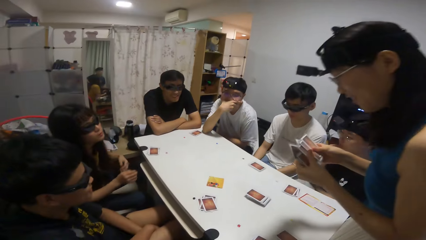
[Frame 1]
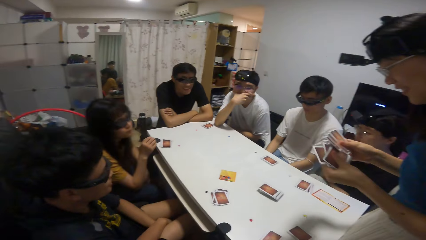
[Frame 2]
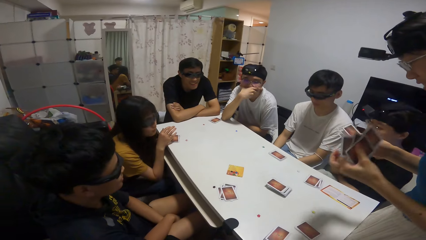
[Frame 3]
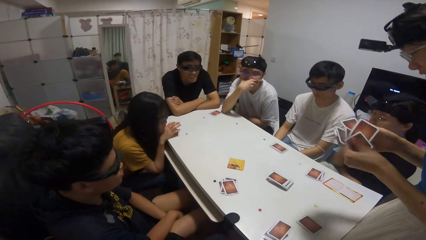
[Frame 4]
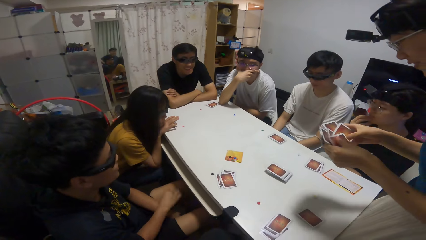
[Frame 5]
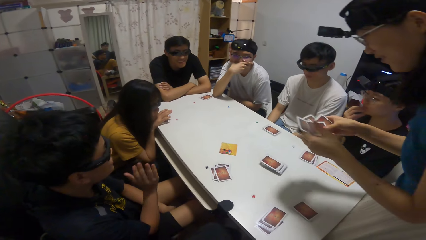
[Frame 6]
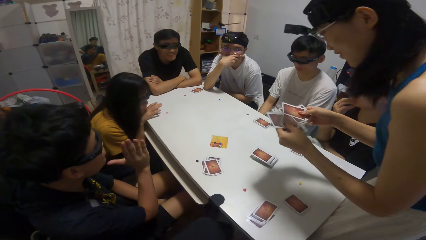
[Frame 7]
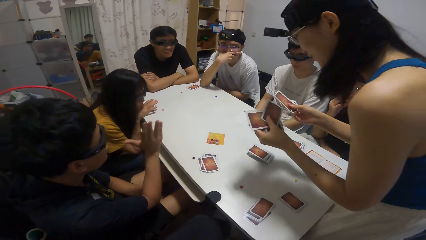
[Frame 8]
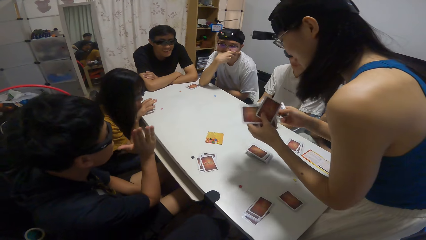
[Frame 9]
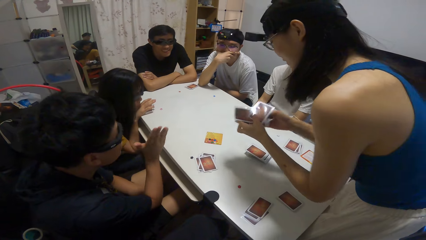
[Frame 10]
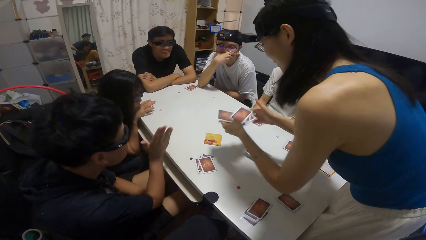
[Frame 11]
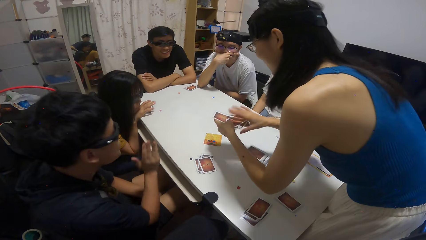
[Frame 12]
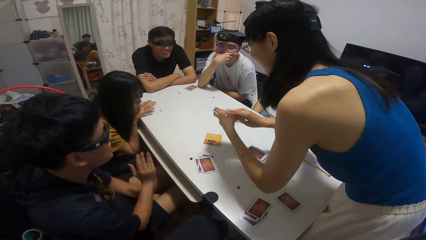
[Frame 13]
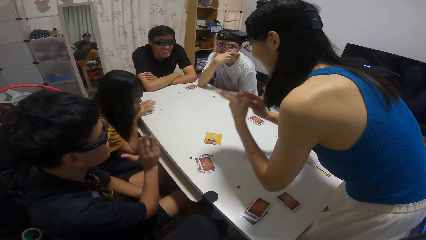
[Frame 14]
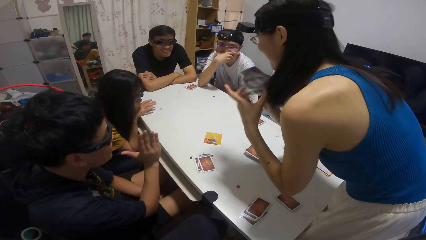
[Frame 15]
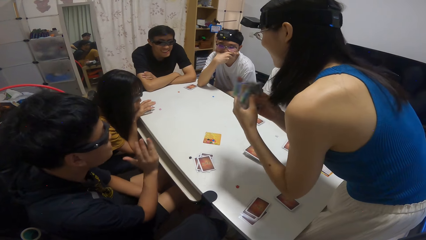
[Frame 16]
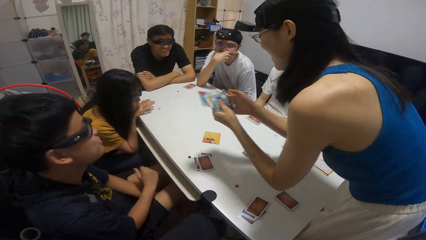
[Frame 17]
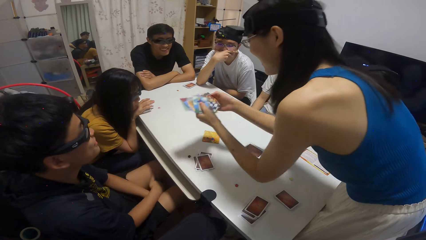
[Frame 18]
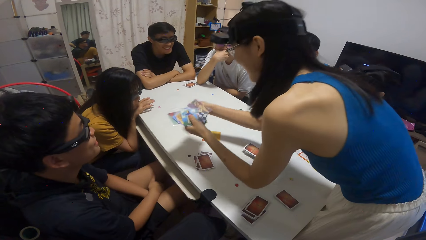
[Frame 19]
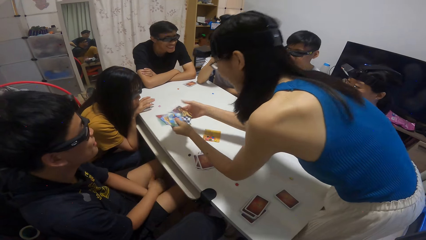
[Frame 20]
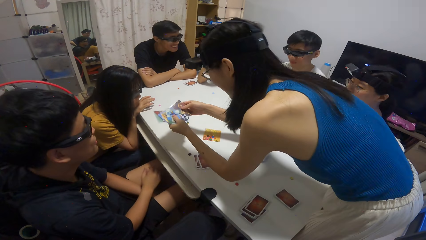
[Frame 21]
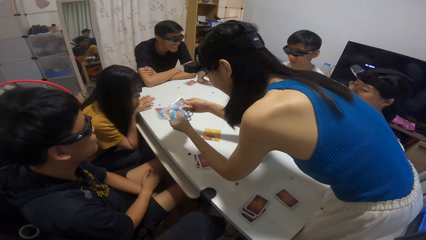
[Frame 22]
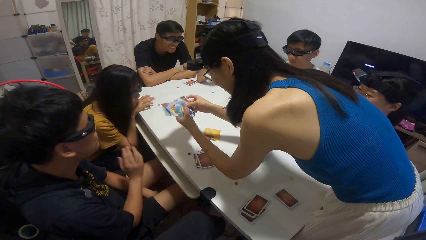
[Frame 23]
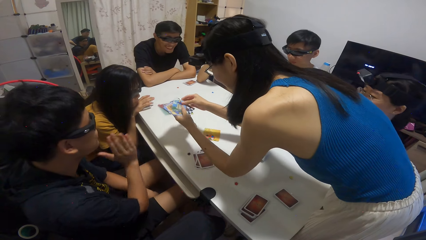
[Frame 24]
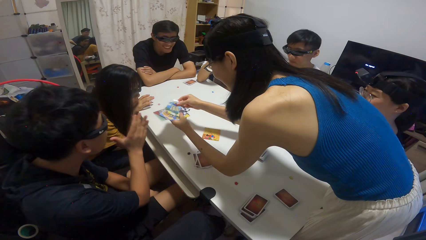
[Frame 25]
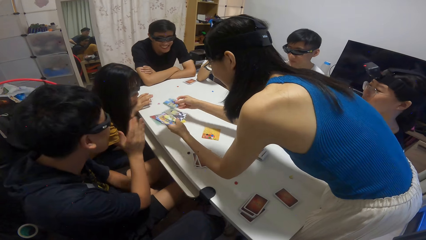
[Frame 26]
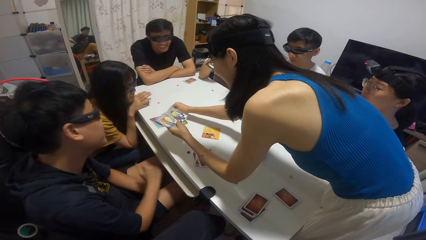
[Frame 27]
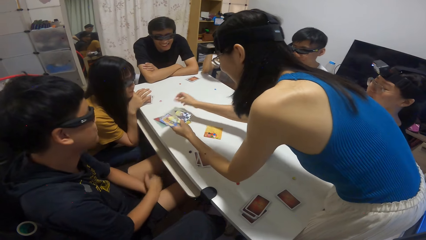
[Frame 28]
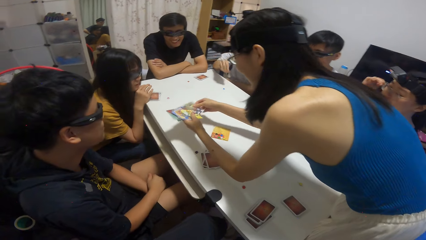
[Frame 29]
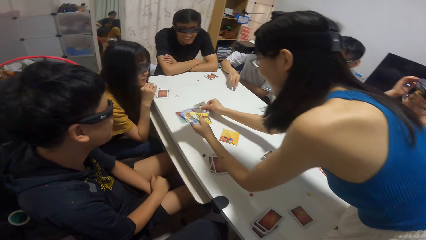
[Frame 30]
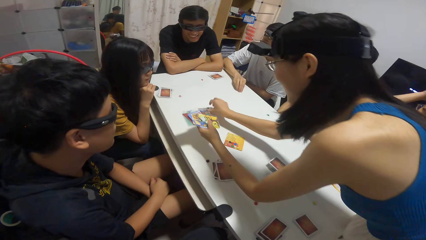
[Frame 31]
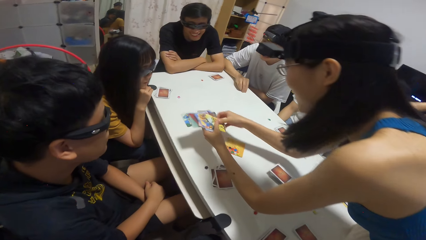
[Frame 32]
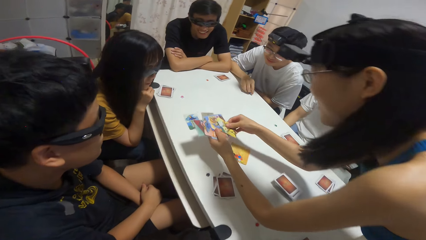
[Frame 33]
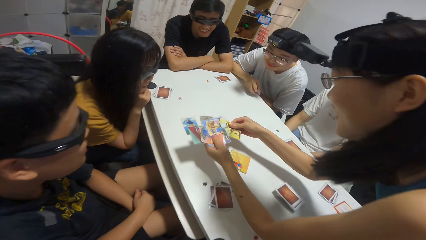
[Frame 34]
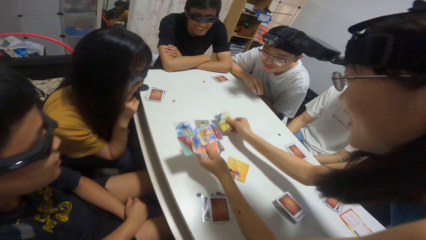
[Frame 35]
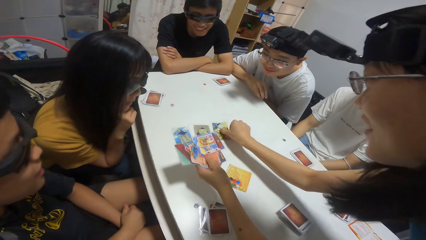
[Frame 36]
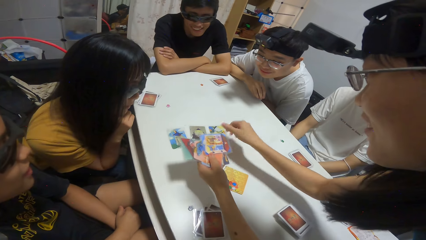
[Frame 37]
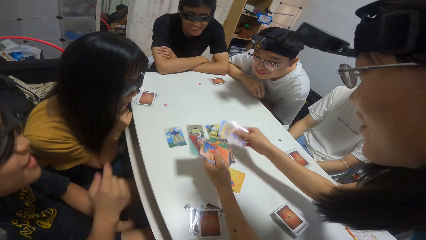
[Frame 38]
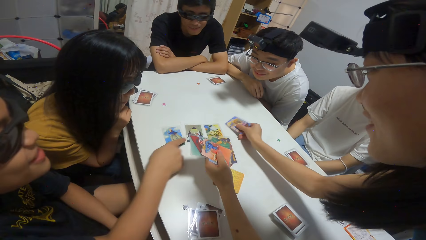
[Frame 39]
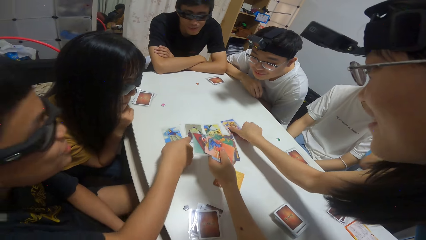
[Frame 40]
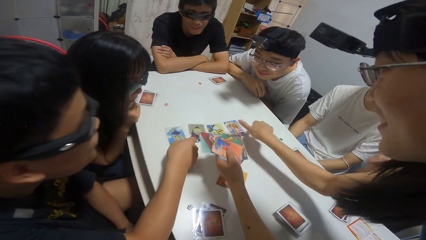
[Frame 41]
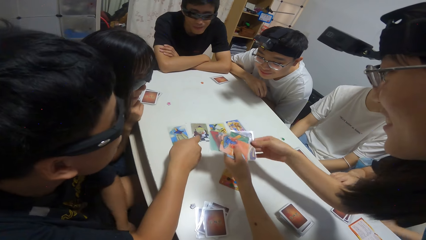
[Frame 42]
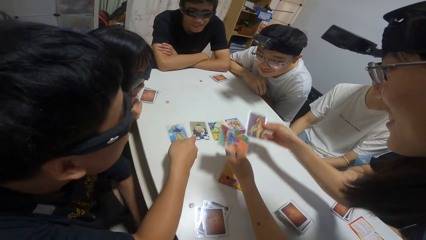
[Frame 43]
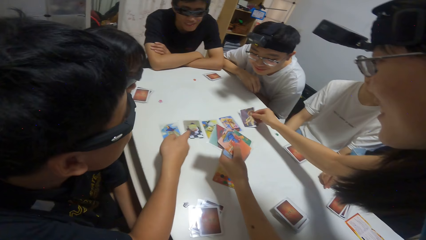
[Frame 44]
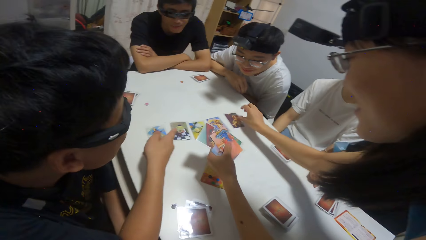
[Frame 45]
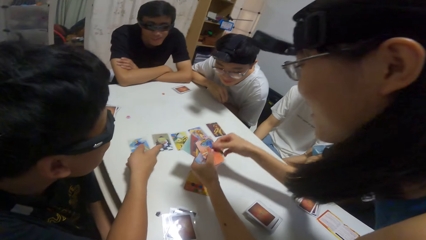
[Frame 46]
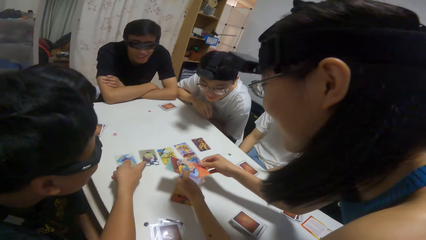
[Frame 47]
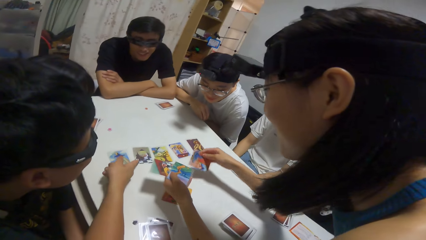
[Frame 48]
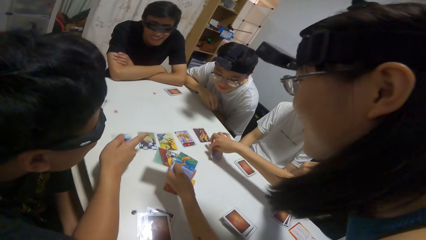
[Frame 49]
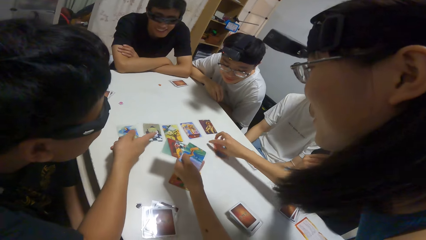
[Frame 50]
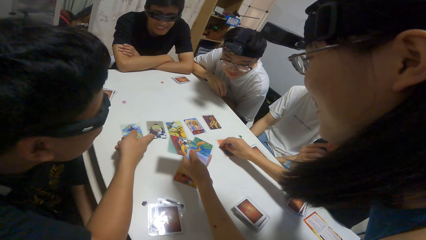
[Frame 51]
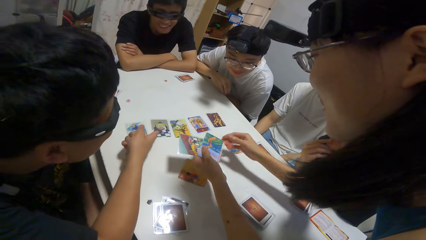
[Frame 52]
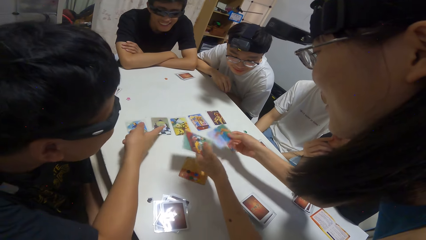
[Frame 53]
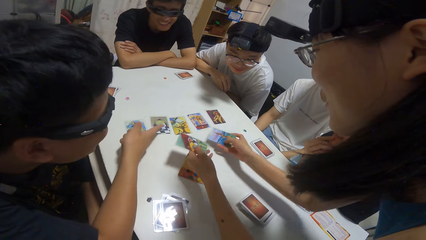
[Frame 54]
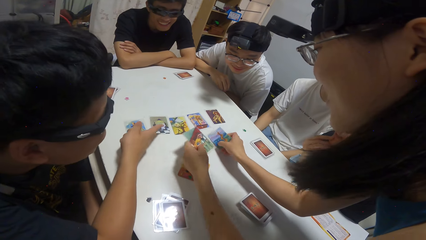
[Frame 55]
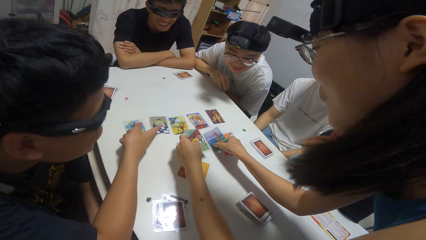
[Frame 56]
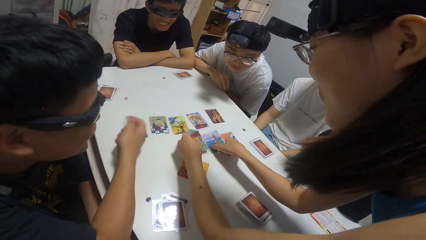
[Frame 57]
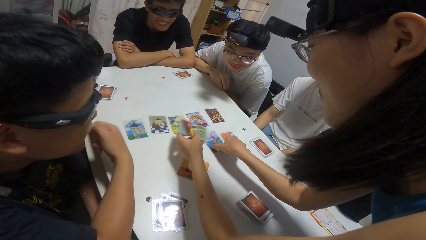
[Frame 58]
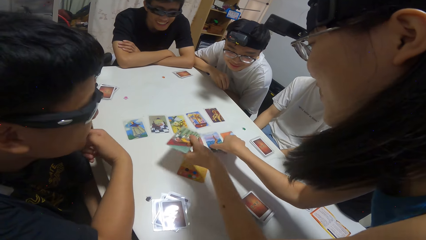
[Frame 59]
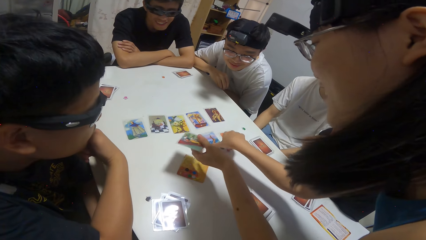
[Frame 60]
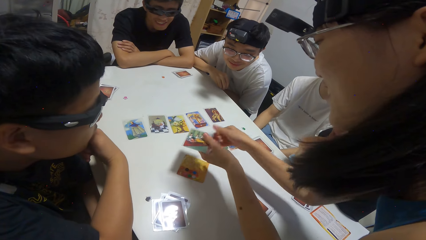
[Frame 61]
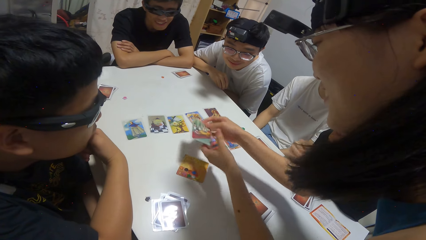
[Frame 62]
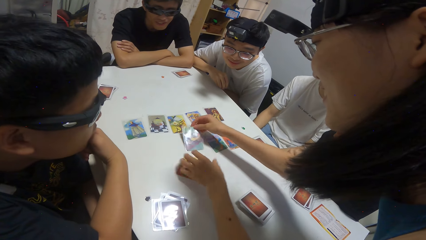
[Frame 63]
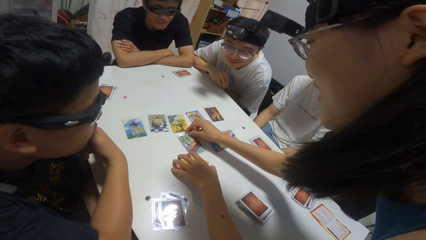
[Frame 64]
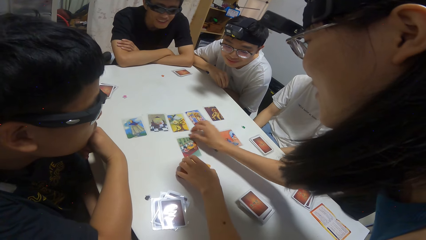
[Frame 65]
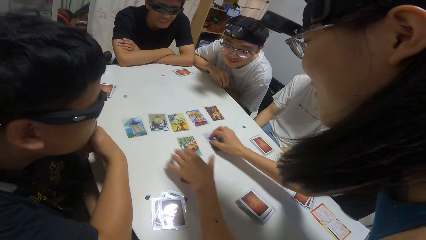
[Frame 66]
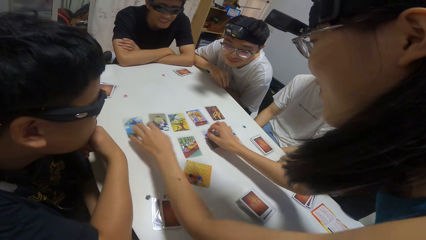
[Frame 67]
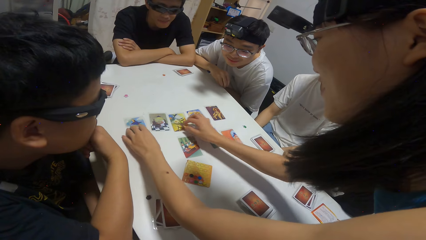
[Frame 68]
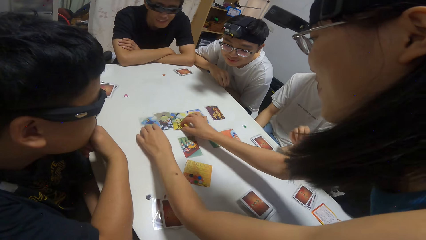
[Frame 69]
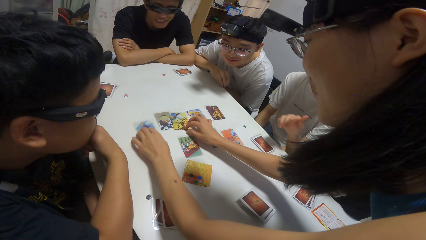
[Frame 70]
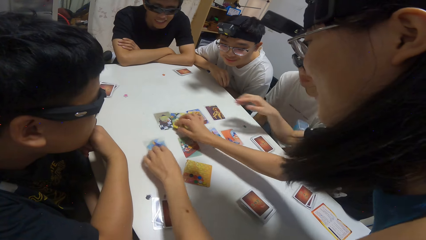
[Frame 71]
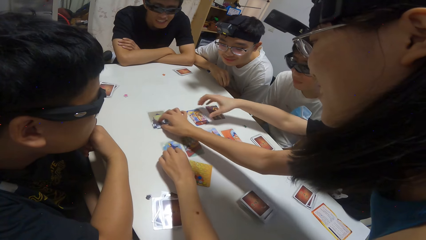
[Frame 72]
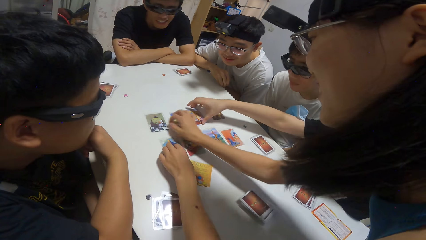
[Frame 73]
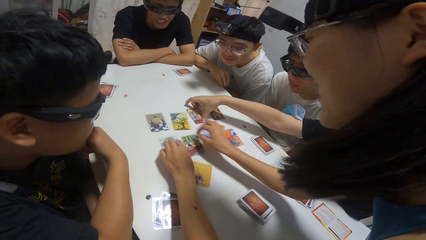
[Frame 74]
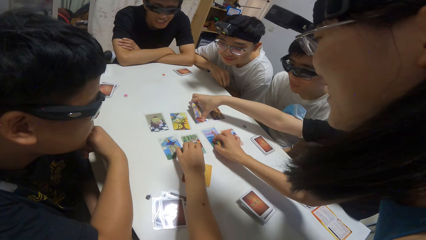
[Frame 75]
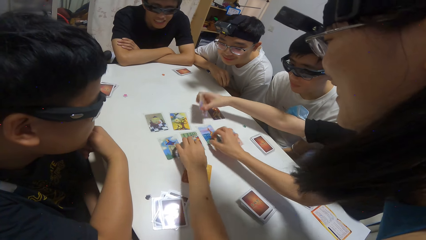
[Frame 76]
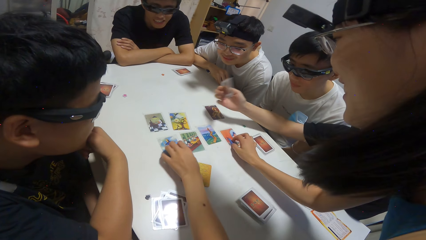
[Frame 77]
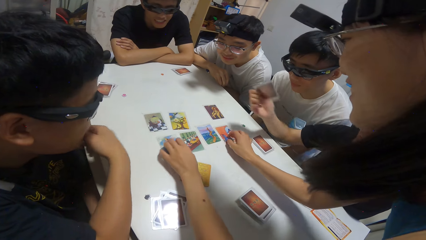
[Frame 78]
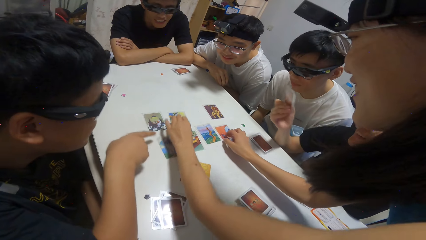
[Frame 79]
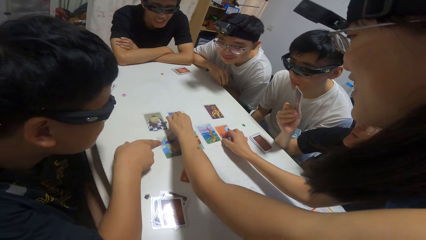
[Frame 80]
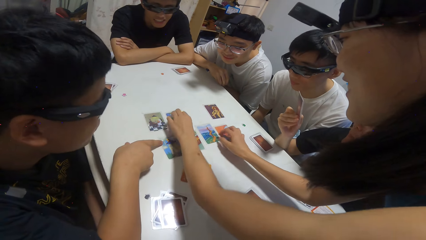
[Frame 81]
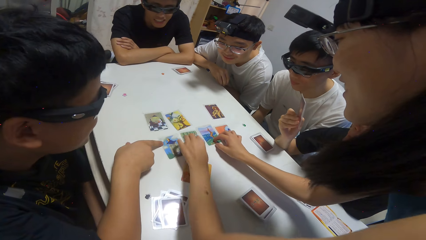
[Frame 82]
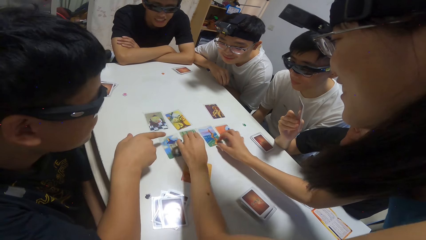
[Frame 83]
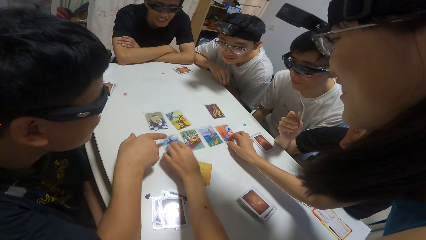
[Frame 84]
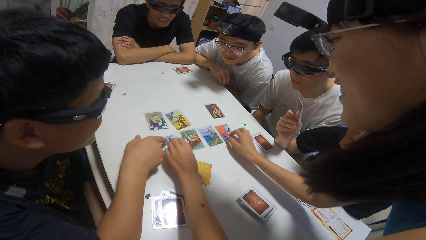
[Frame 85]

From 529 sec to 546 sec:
A girl arranges the cards on the table. Another girl picks a card on the table with her right hand.
